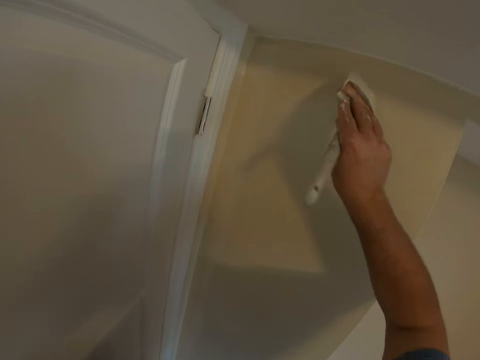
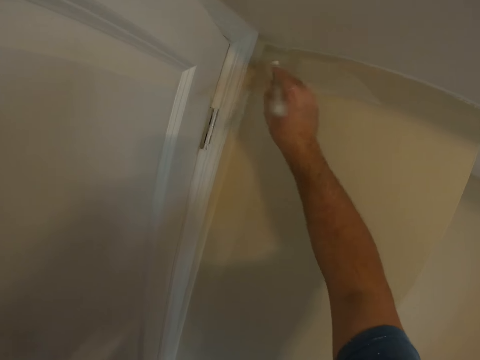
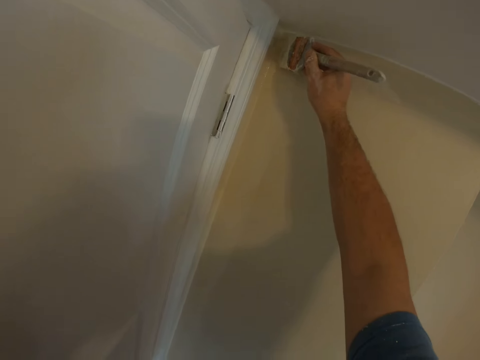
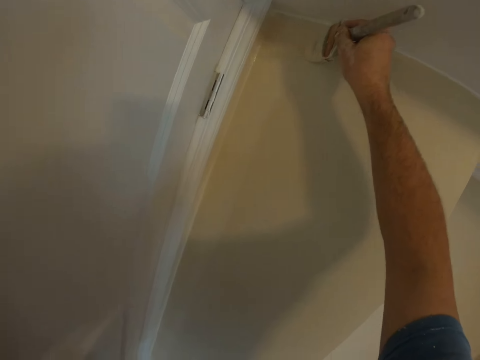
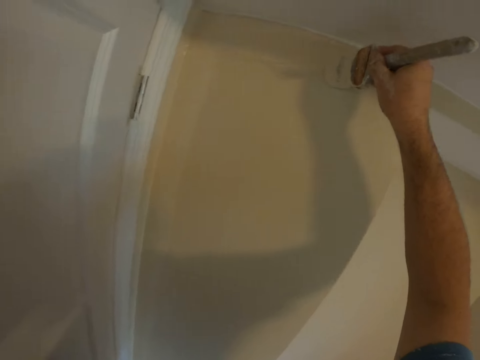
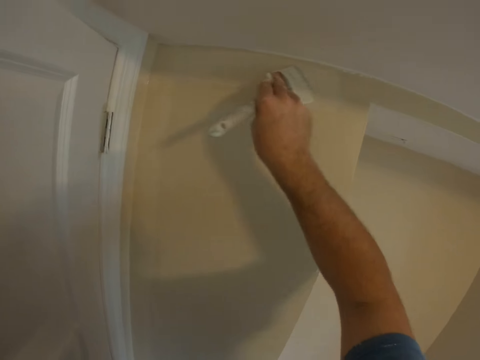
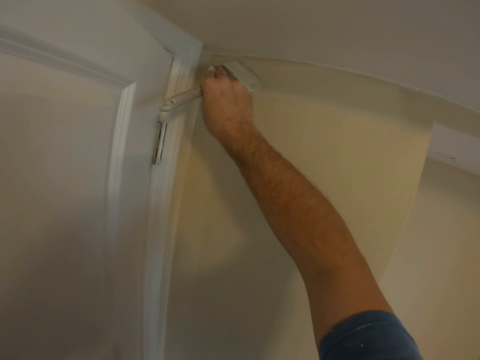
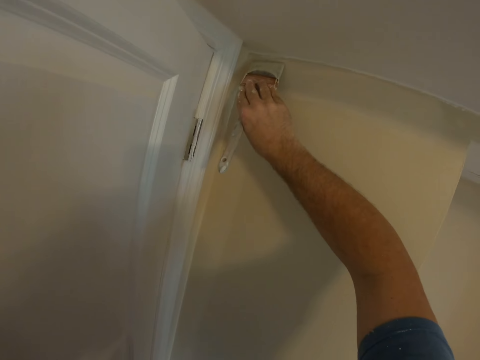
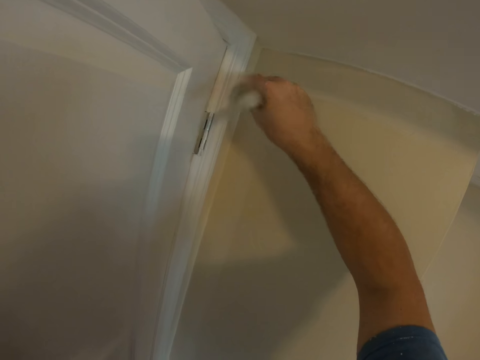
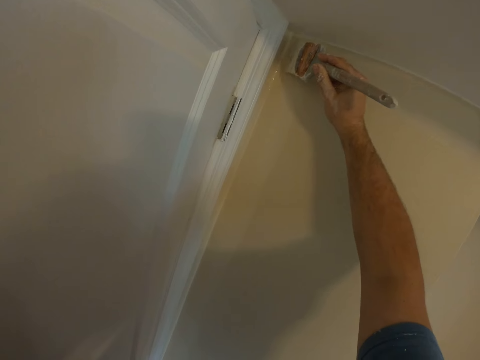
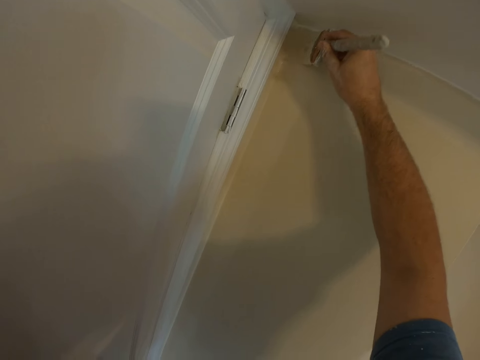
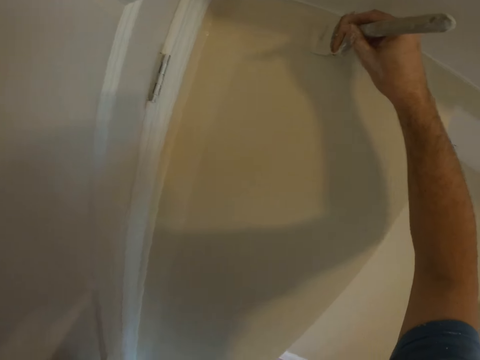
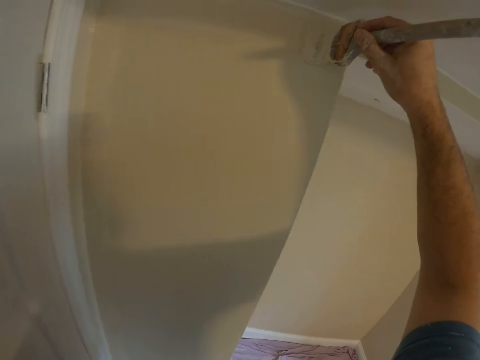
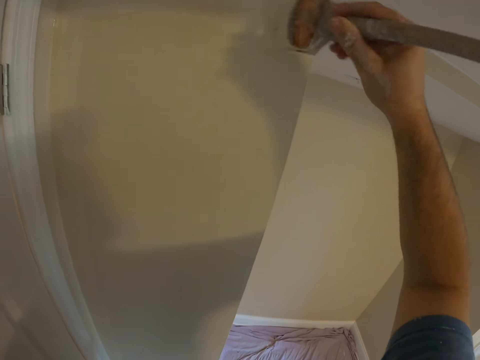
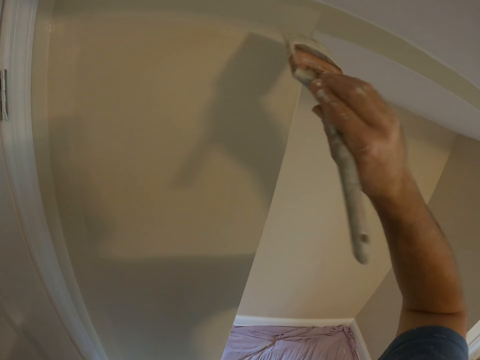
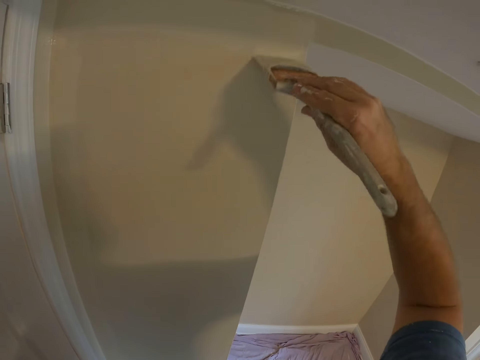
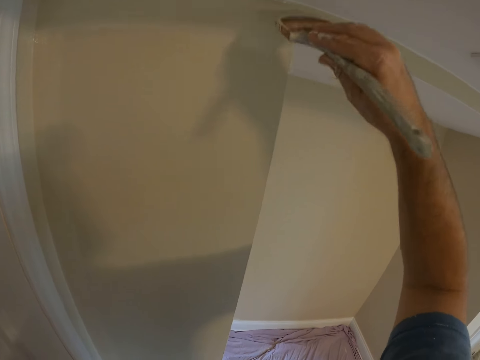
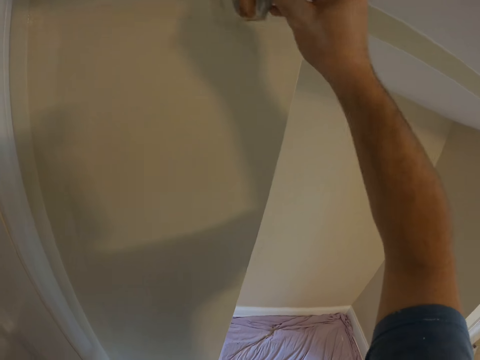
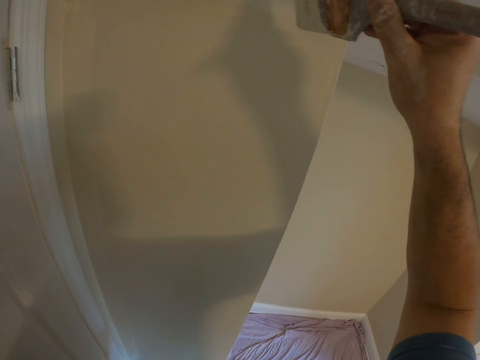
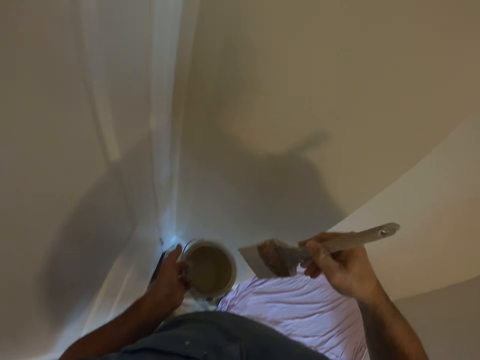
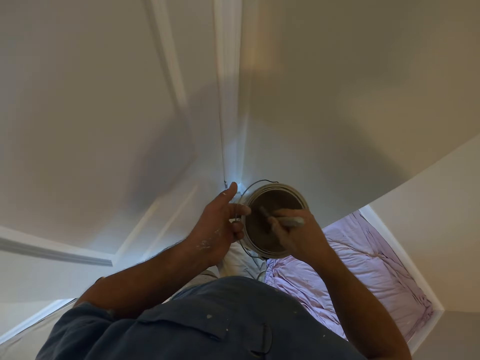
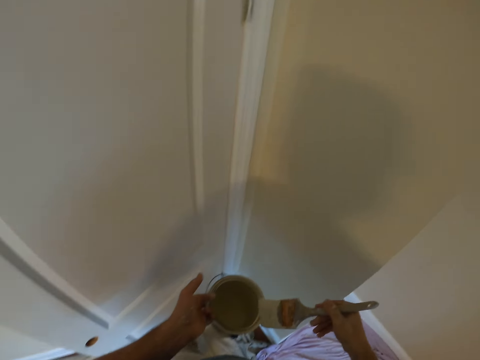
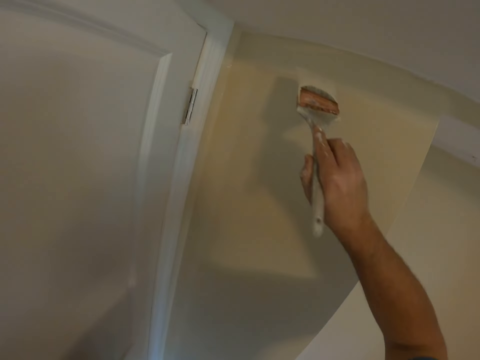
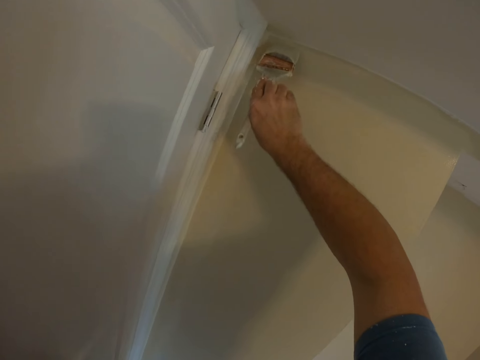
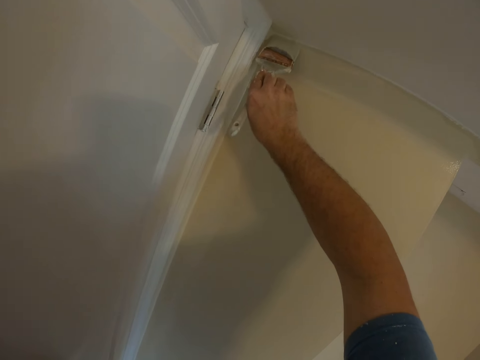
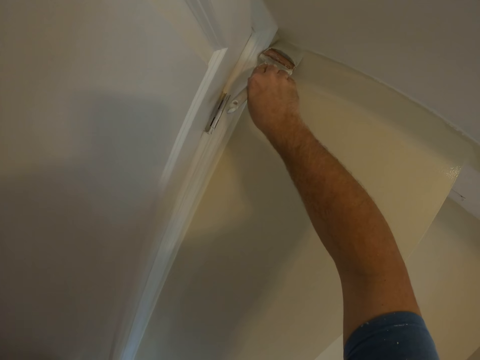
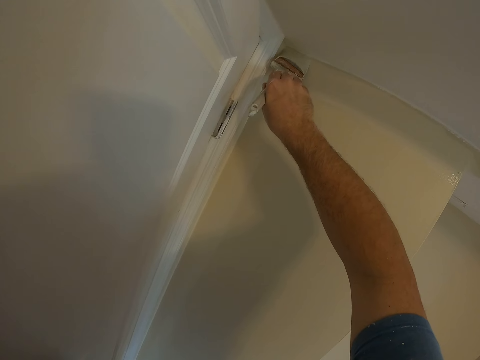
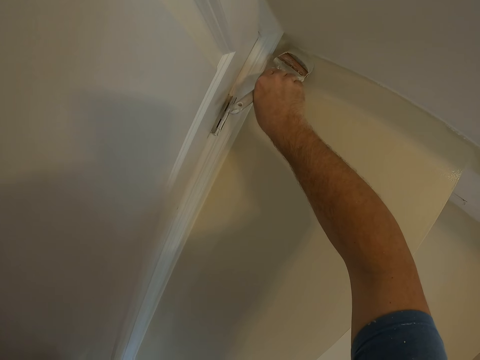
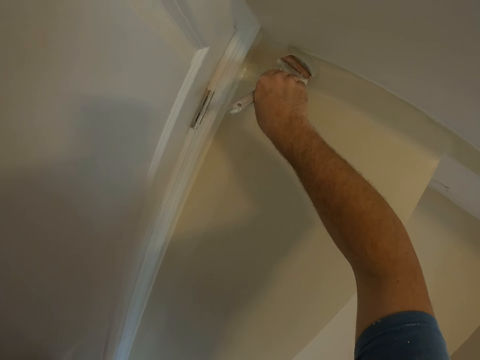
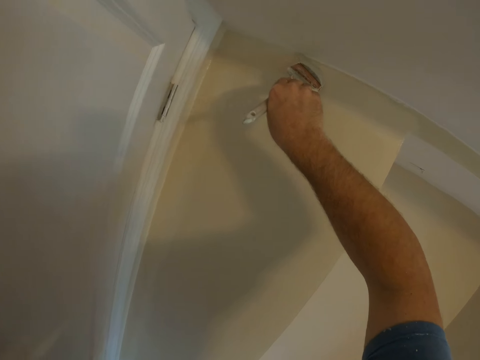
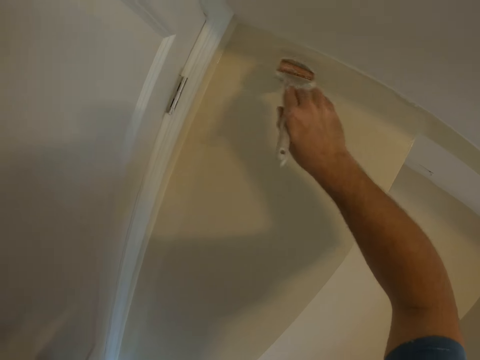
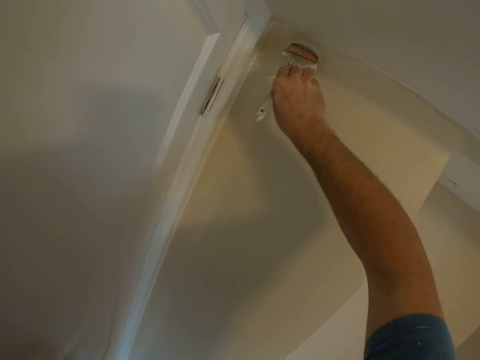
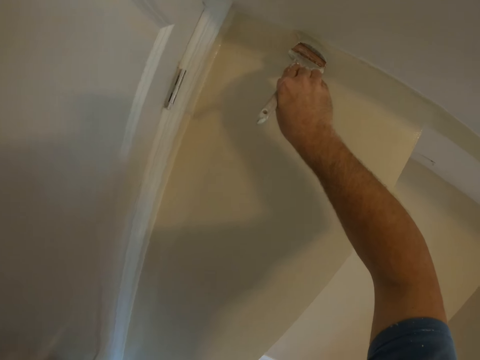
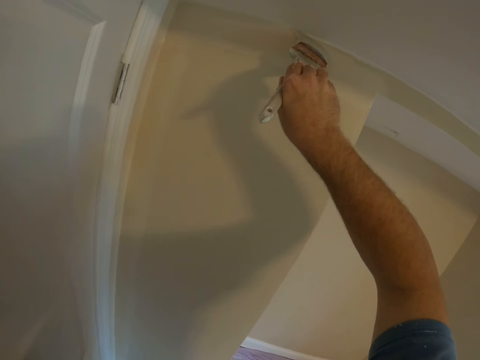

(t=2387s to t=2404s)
The camera wearer paints the wall with the paint brush. He dips the brush in his right hand into the paint container in his left hand. He paints the wall with the paint brush.

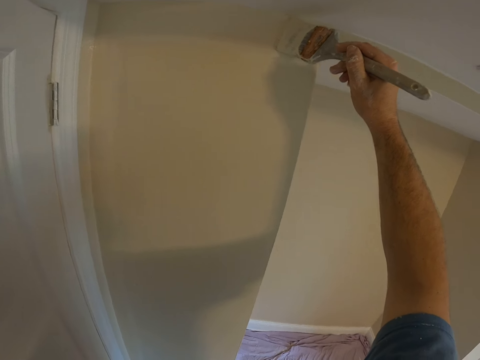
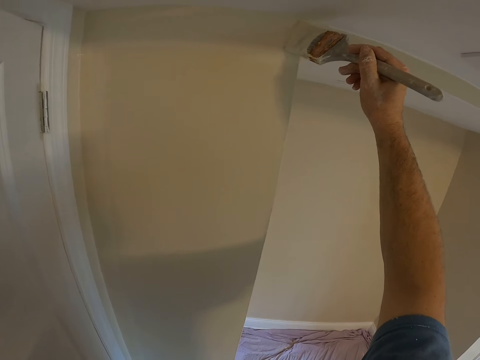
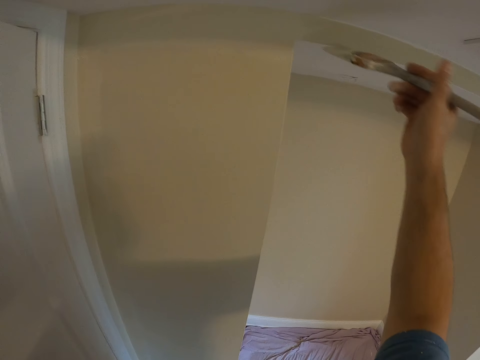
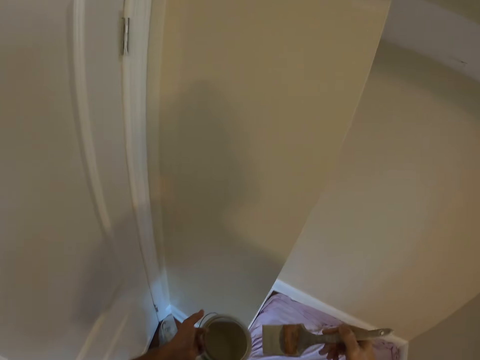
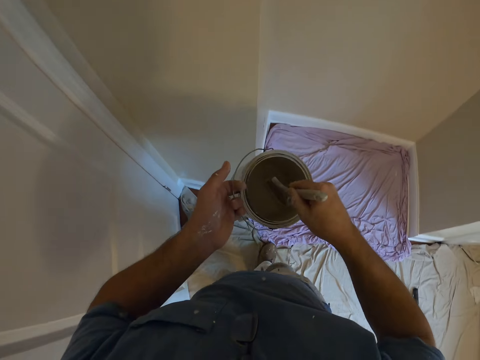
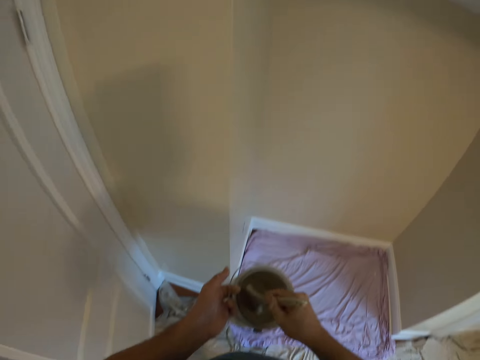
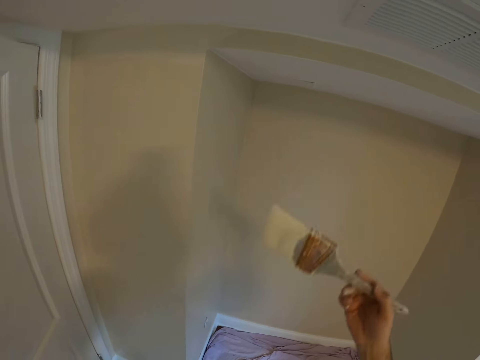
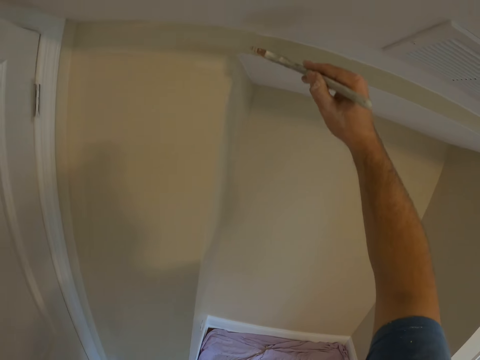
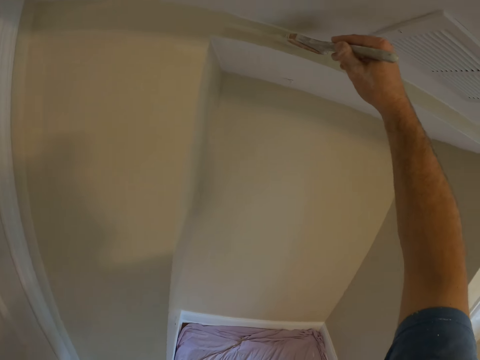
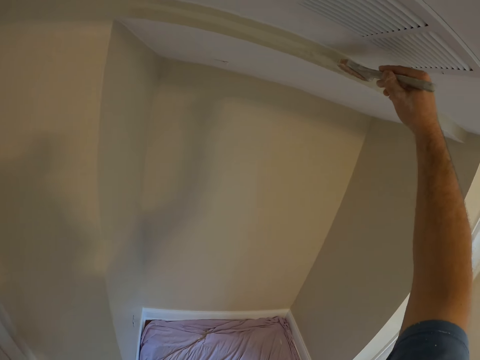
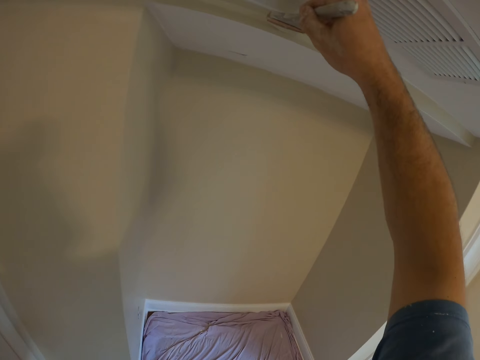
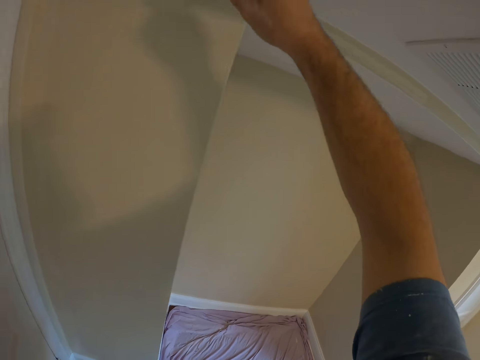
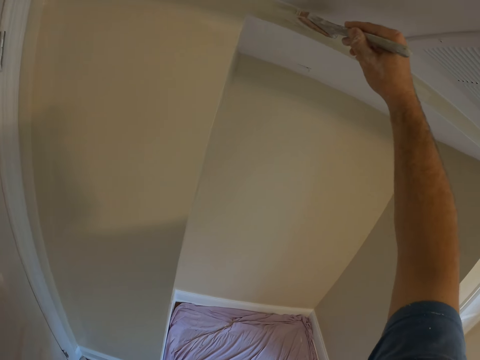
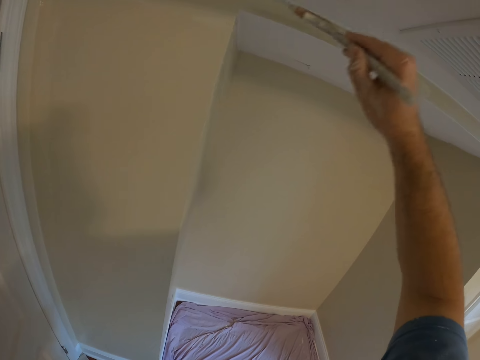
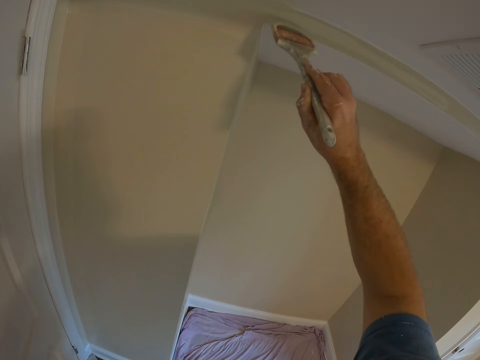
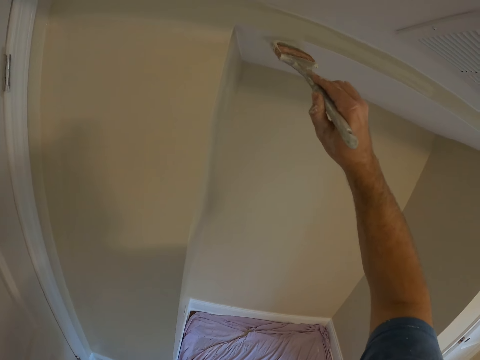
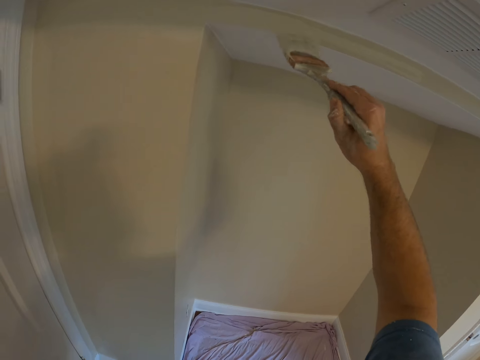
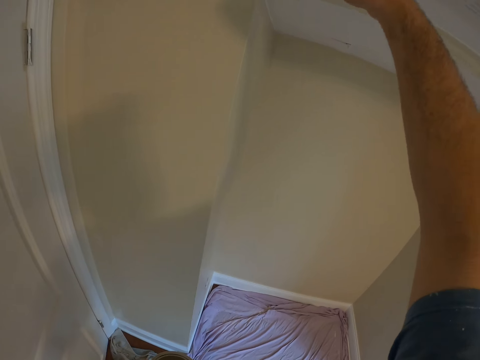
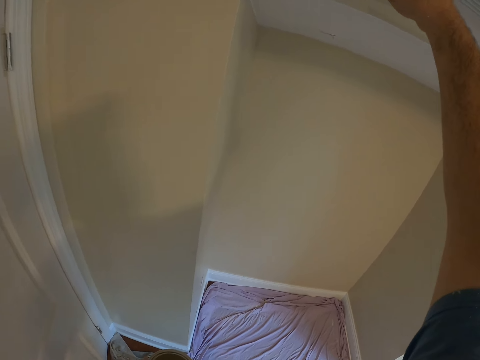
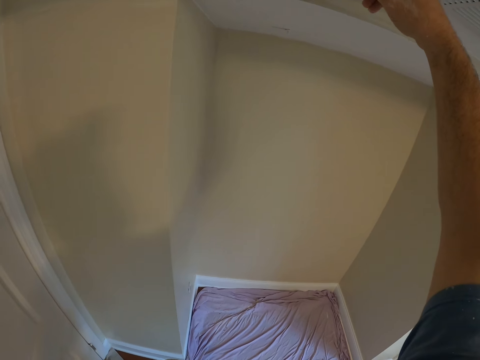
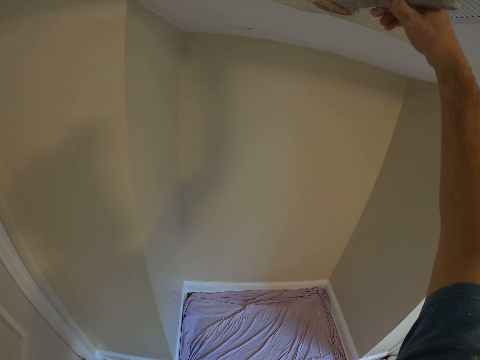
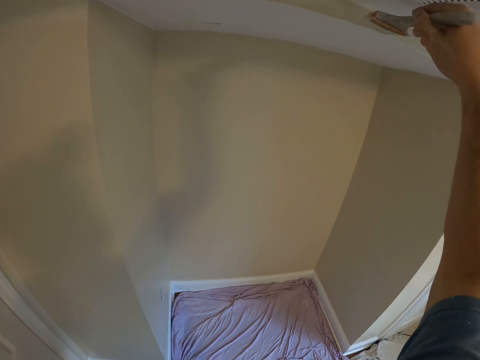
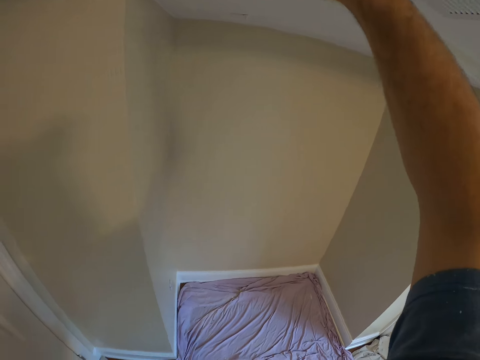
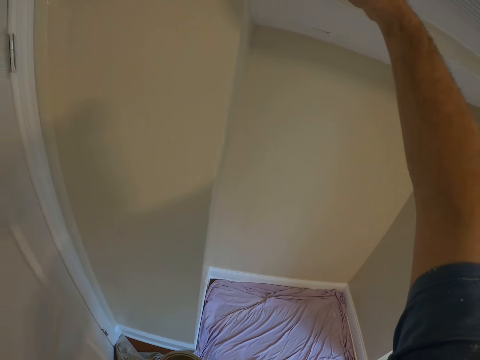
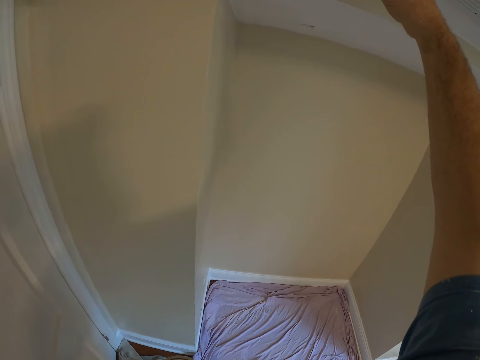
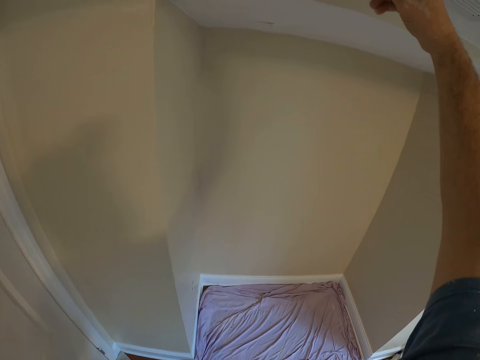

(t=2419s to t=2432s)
The camera wearer dips the brush in his right hand into the paint container in his left hand. He paints the wall with the paint brush.
